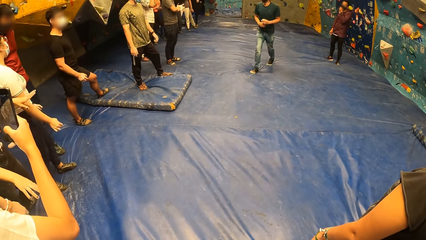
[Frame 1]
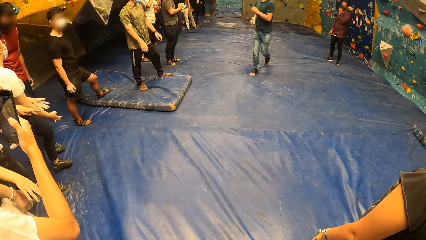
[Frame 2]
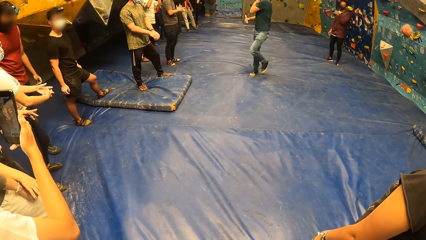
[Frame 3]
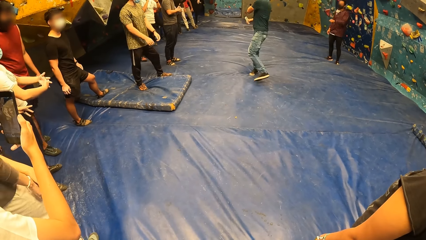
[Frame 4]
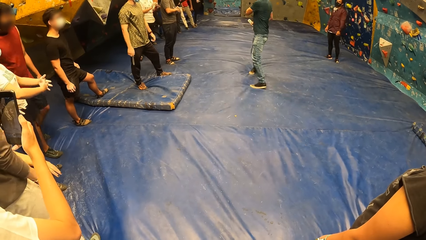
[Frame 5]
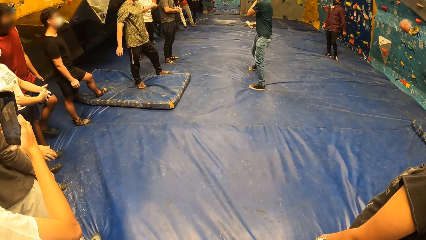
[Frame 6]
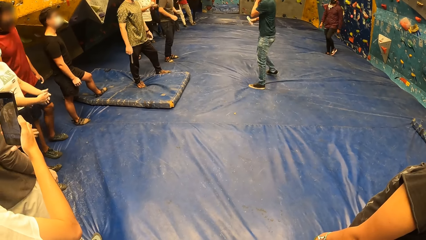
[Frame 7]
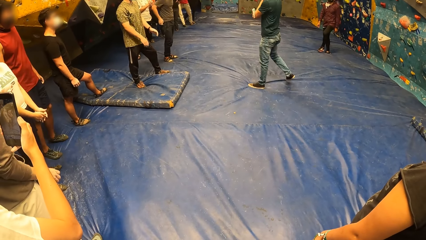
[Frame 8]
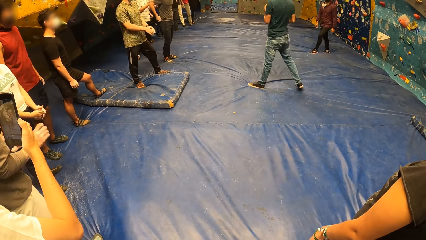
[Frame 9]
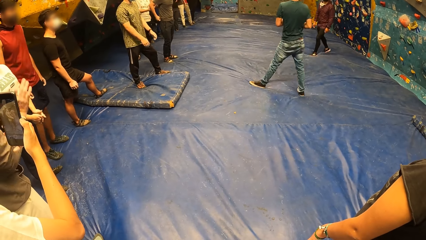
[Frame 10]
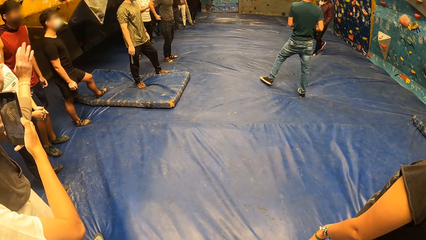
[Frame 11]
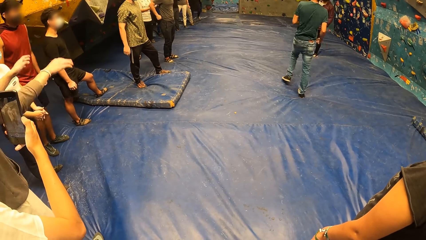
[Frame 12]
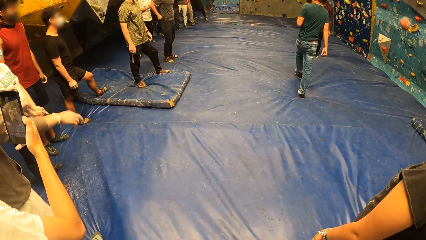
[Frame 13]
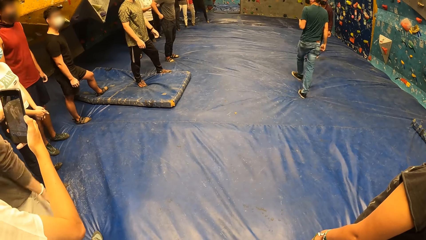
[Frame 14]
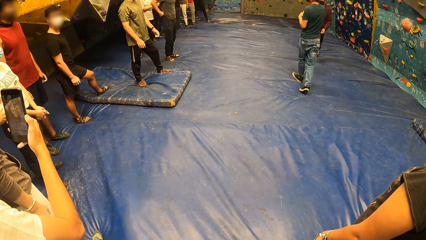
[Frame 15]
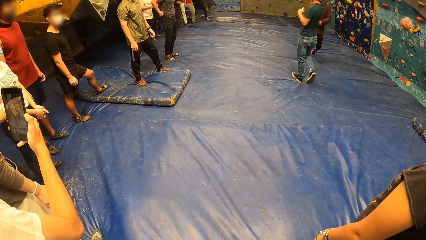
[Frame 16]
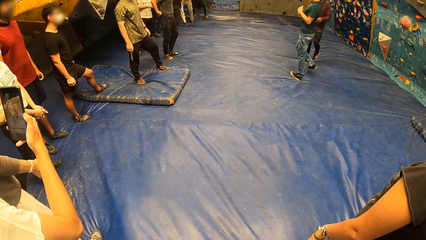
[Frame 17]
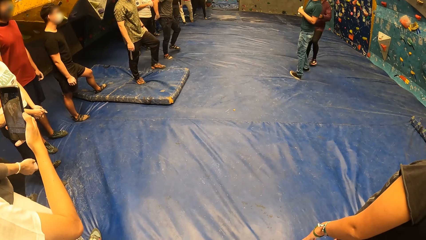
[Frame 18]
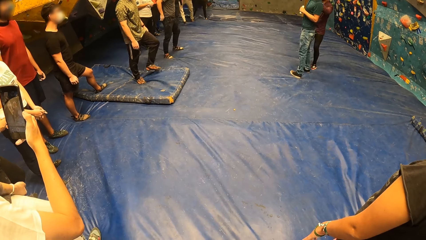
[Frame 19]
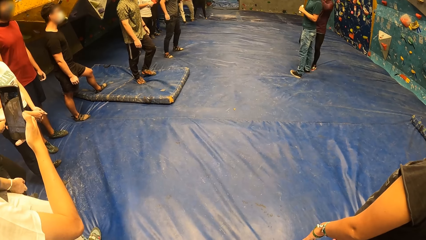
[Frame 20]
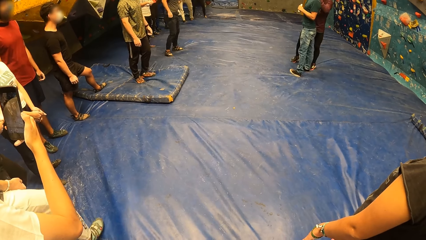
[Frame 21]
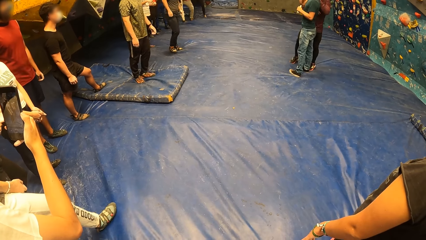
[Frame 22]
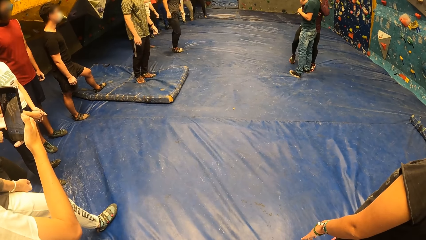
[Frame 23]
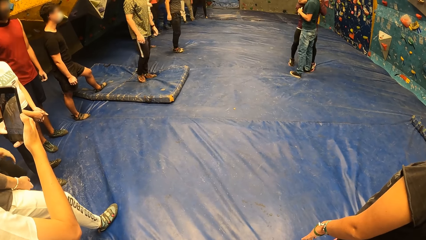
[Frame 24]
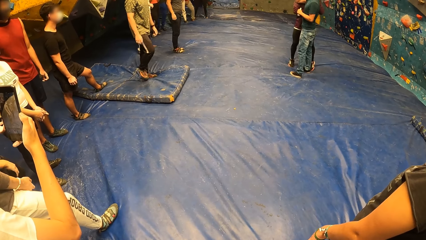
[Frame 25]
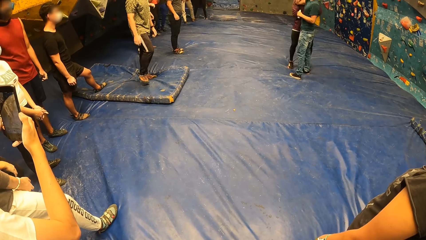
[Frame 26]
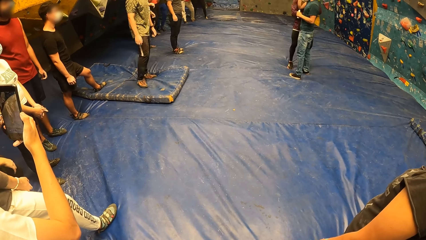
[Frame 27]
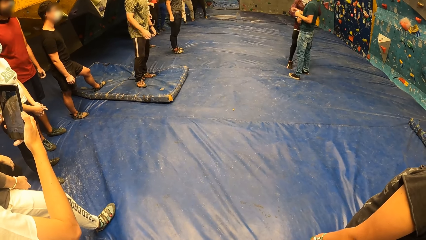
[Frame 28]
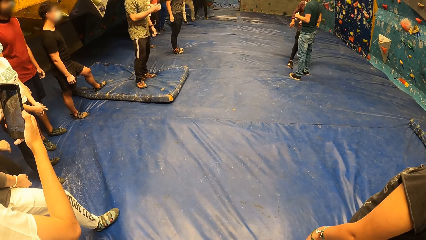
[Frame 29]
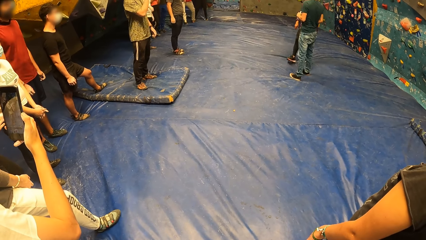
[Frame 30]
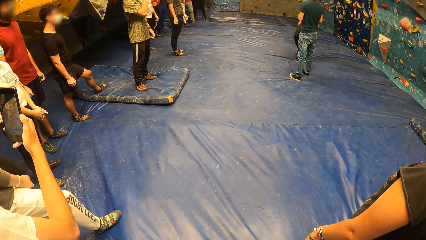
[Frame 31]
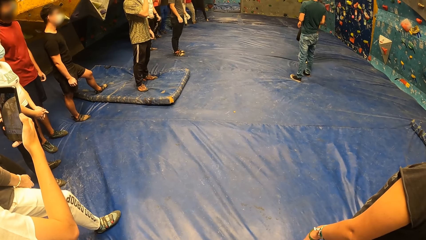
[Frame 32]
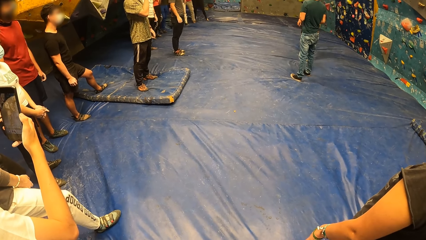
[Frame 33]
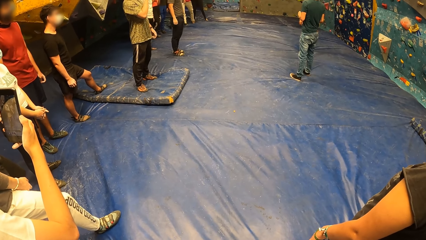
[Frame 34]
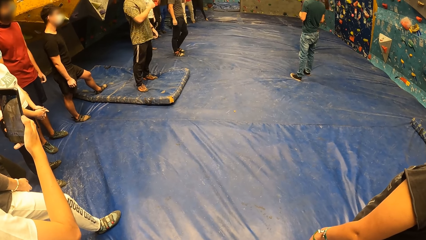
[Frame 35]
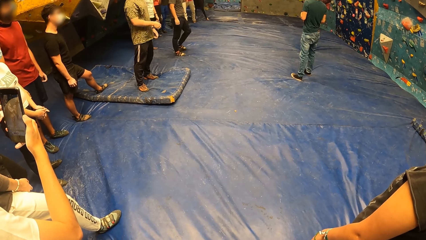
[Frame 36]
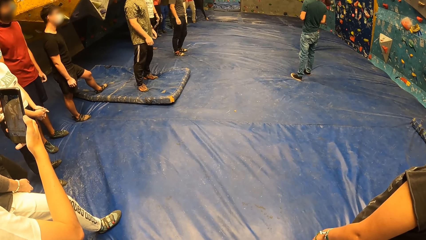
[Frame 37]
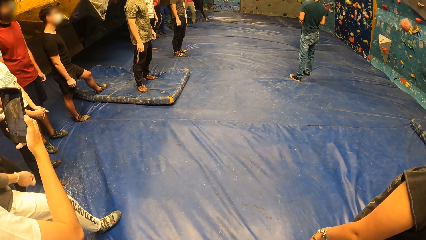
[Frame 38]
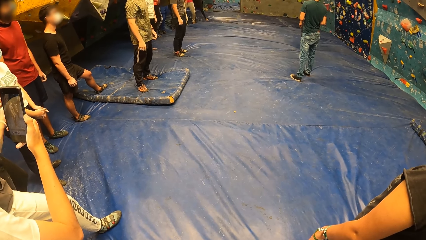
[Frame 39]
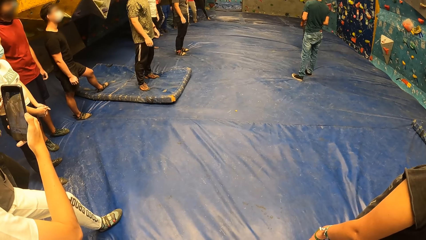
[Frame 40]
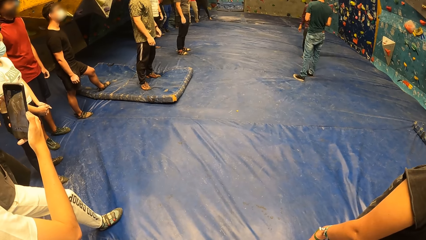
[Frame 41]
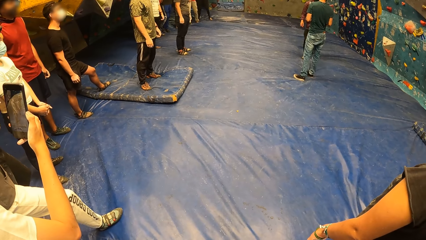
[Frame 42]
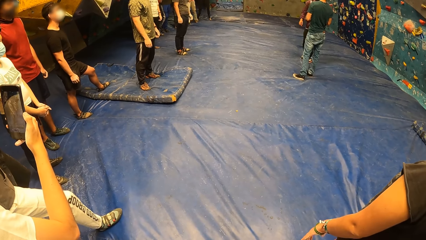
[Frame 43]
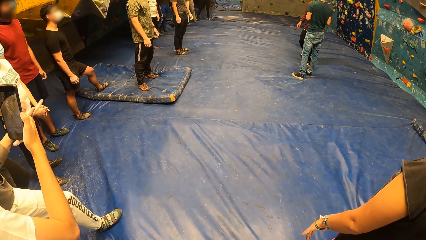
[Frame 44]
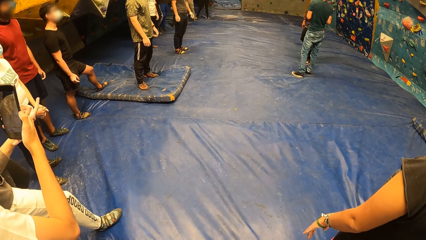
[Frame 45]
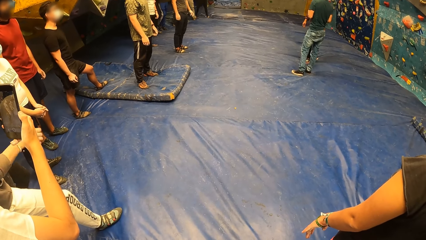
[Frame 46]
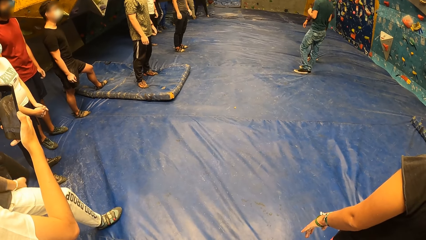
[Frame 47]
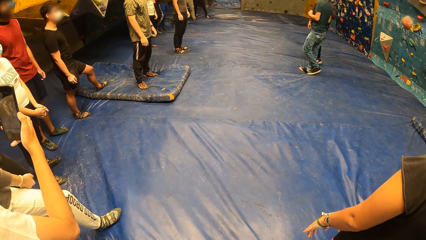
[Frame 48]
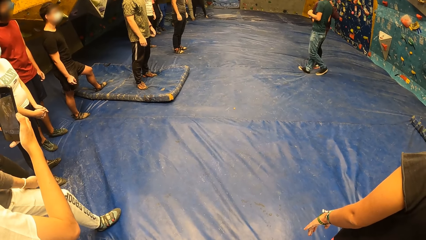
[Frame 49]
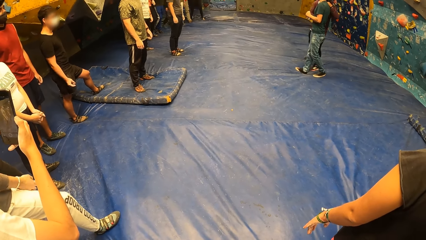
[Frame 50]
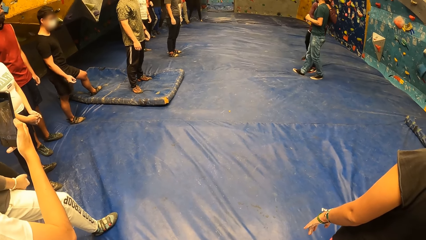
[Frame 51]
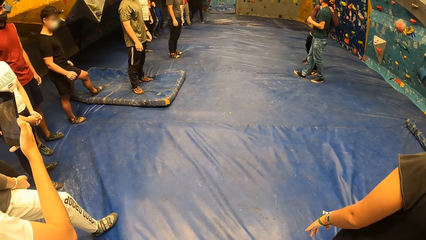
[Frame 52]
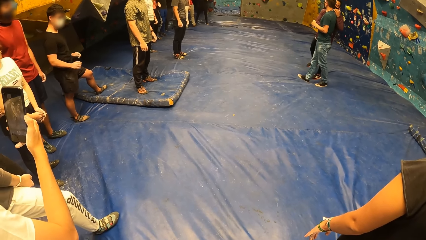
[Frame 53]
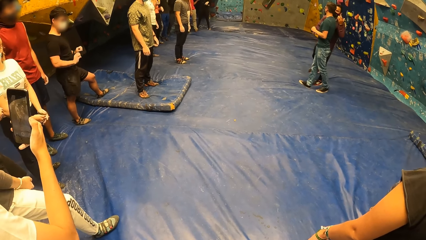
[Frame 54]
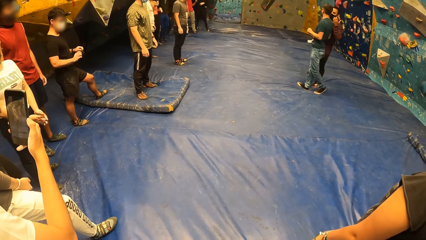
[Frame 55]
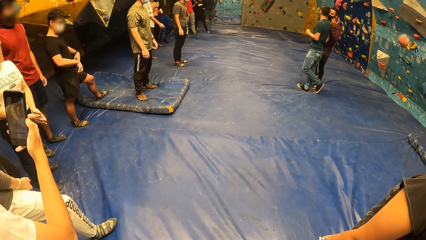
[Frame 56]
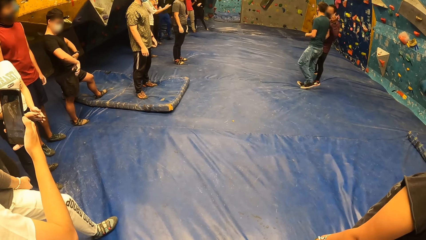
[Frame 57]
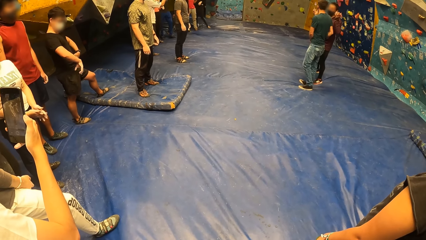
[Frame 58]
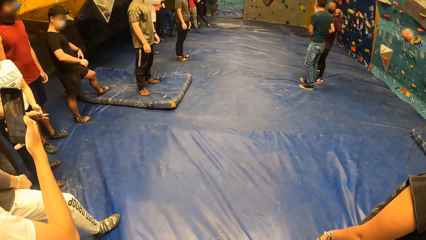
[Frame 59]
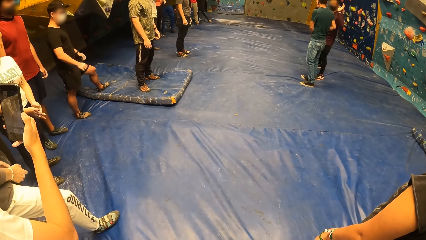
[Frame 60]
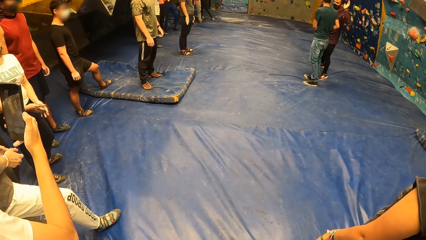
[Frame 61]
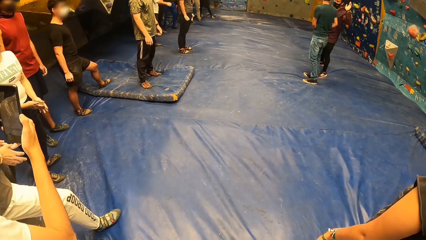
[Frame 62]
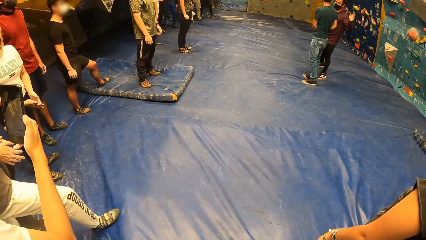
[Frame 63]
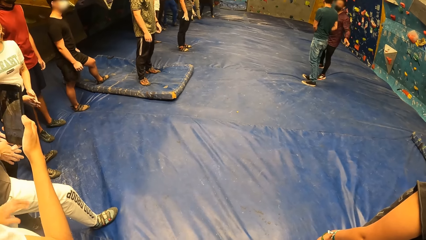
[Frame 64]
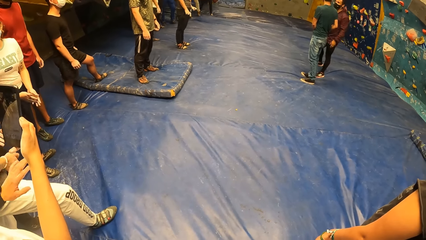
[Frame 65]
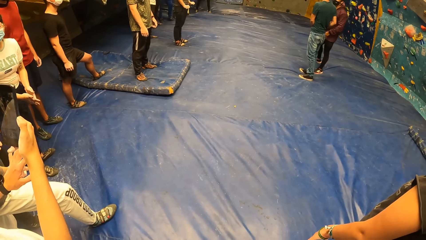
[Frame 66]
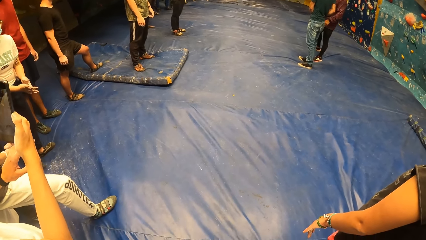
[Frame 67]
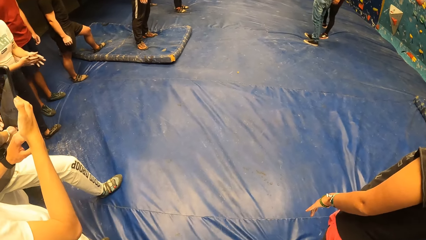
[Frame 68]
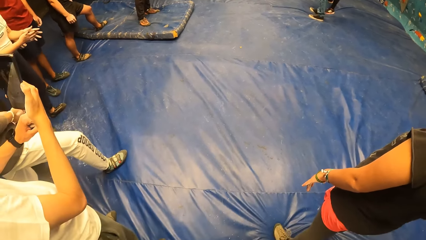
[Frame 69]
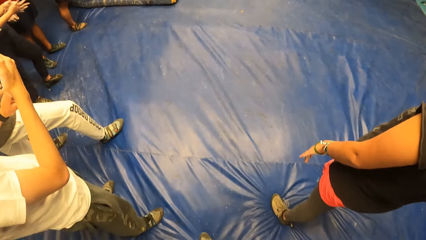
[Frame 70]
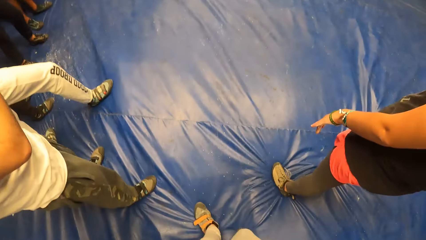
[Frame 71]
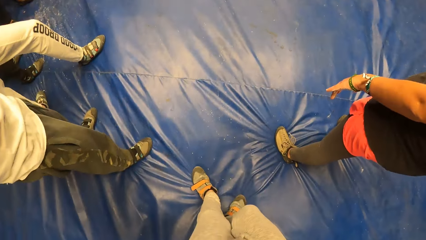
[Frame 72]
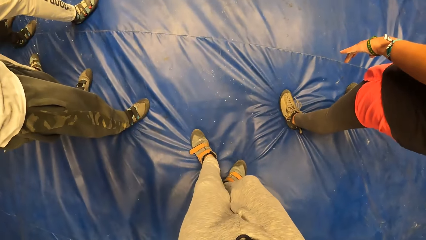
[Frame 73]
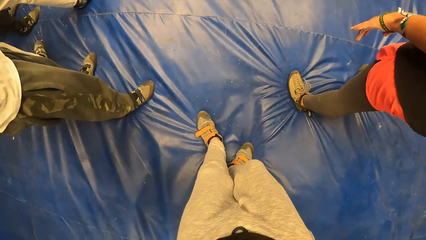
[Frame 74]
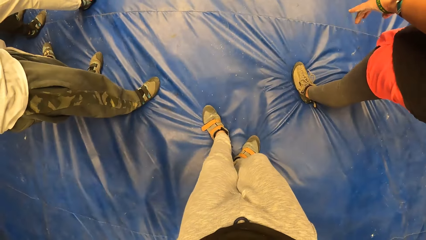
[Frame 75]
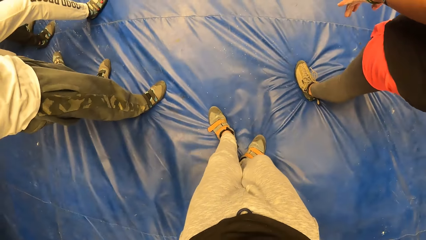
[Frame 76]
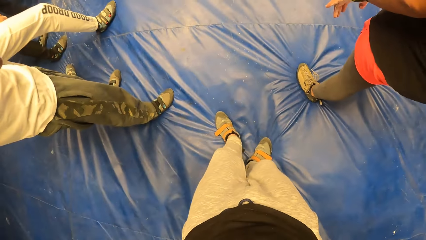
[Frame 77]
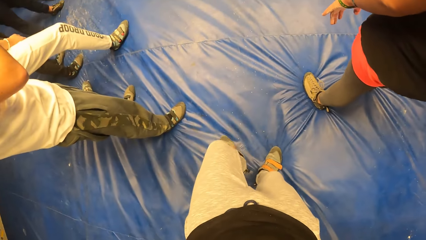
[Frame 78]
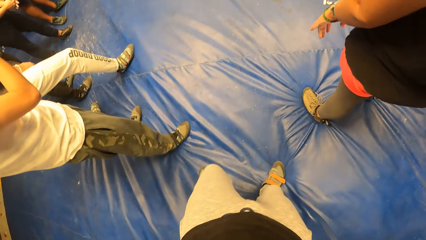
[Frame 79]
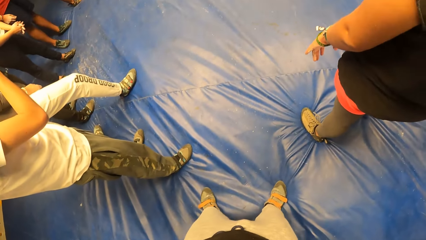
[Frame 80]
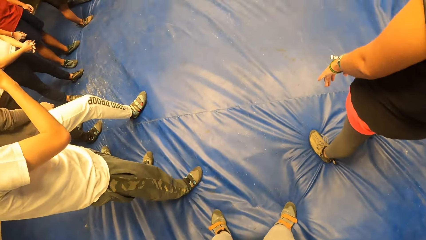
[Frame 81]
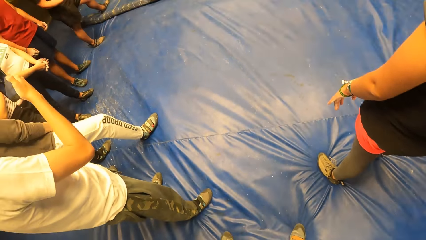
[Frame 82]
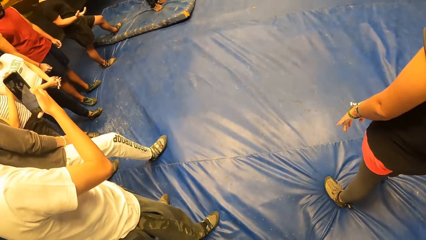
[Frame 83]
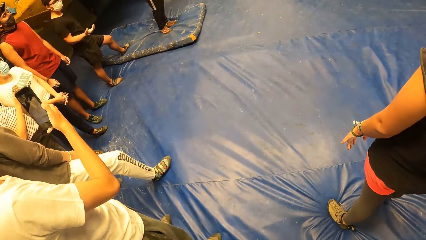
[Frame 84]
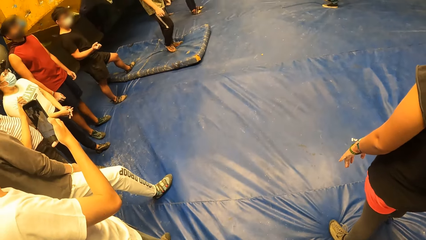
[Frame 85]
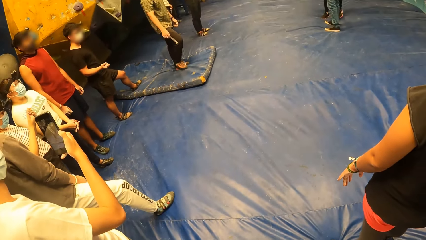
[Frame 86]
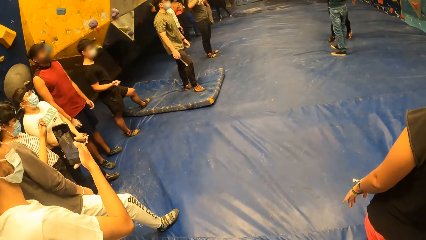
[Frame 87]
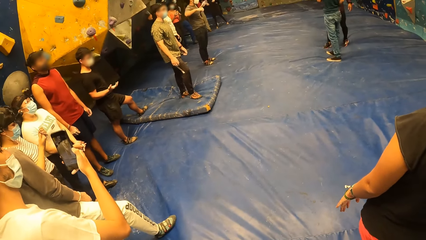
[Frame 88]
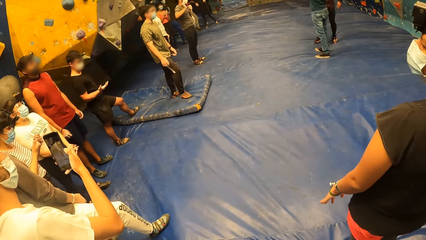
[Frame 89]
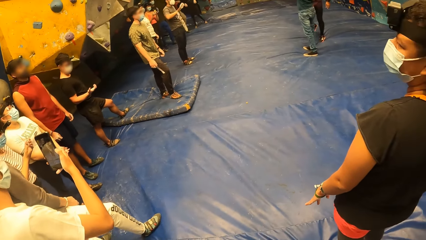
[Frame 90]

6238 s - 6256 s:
A man walks around. Another man touches the first man. The other man walks around. The other man converses with the first man.
